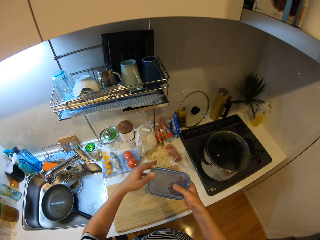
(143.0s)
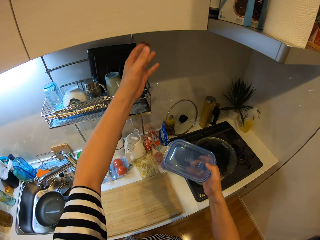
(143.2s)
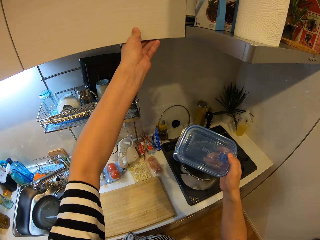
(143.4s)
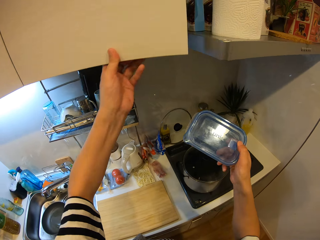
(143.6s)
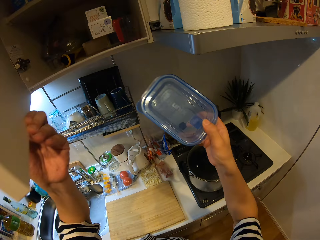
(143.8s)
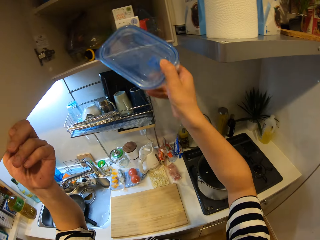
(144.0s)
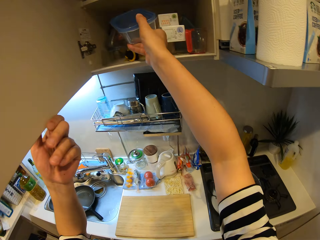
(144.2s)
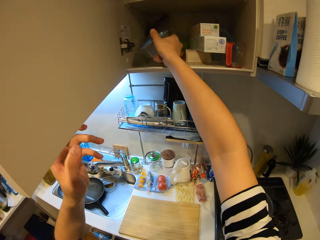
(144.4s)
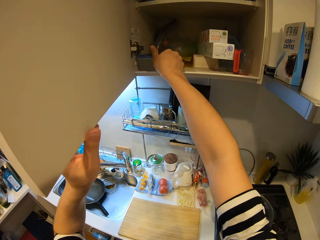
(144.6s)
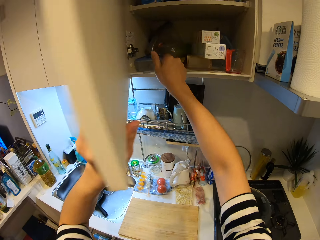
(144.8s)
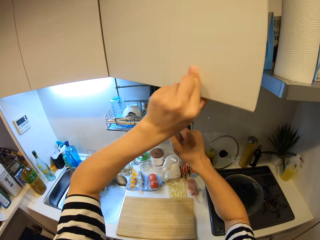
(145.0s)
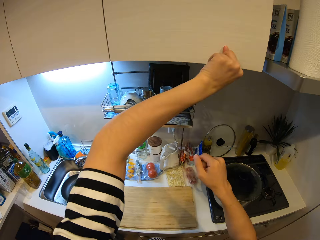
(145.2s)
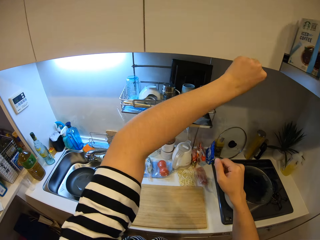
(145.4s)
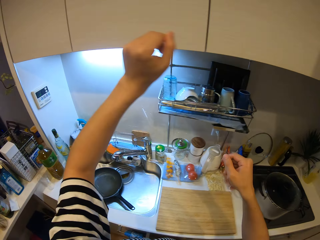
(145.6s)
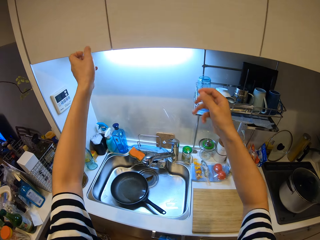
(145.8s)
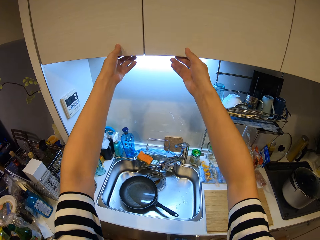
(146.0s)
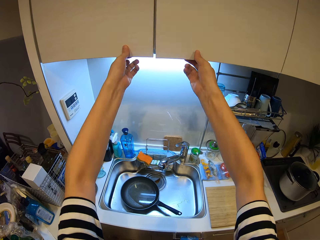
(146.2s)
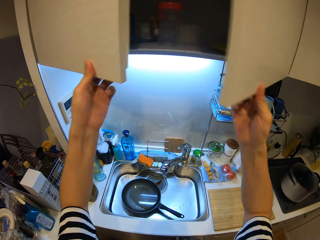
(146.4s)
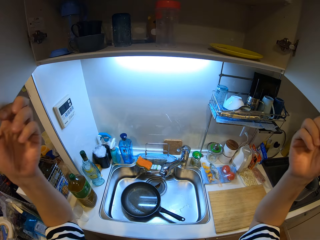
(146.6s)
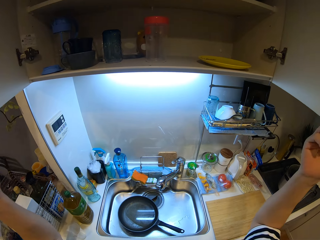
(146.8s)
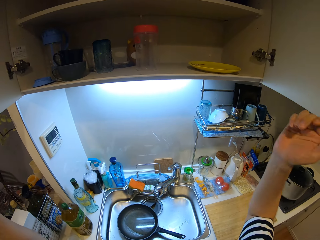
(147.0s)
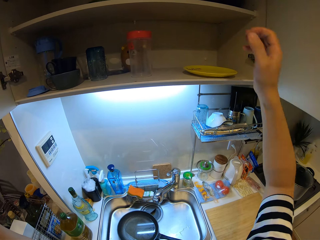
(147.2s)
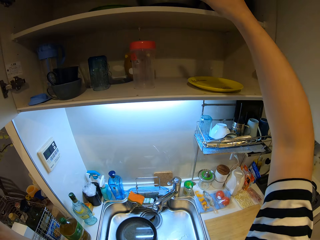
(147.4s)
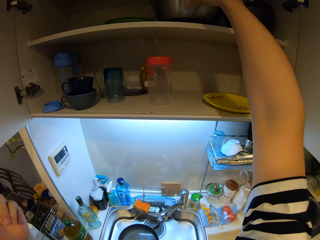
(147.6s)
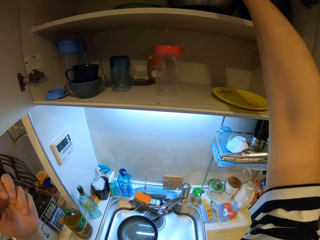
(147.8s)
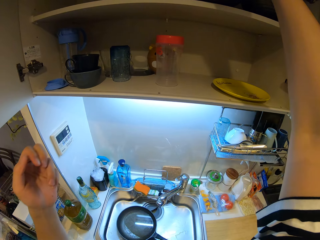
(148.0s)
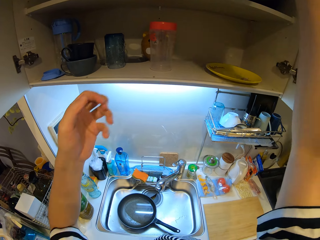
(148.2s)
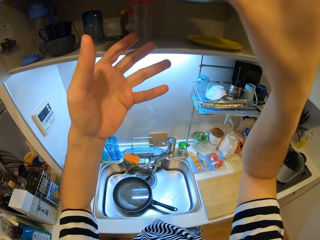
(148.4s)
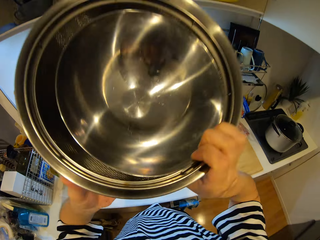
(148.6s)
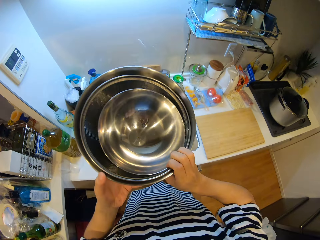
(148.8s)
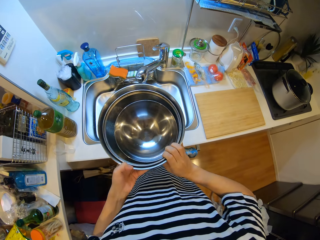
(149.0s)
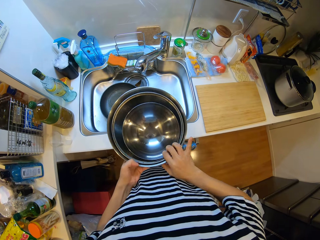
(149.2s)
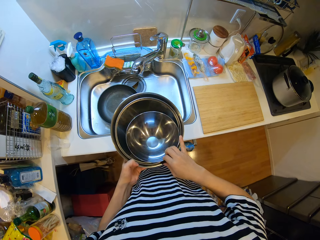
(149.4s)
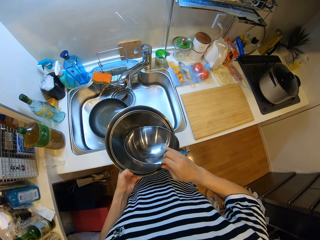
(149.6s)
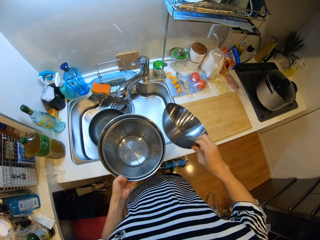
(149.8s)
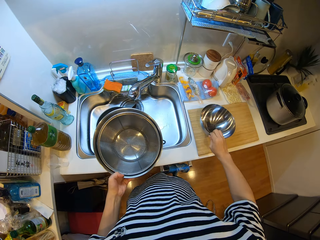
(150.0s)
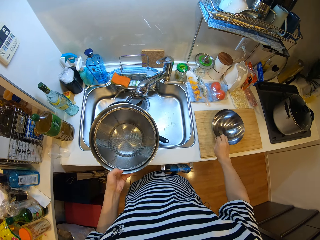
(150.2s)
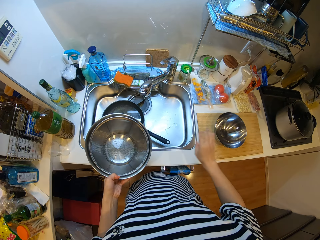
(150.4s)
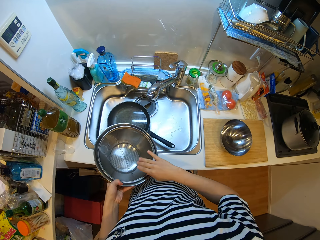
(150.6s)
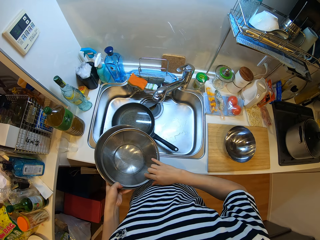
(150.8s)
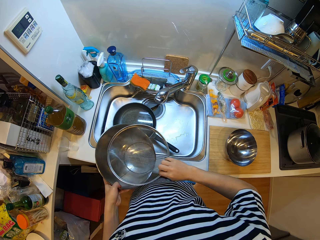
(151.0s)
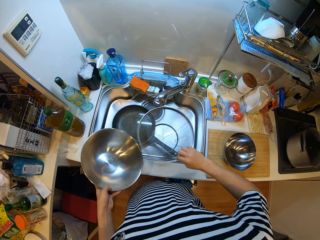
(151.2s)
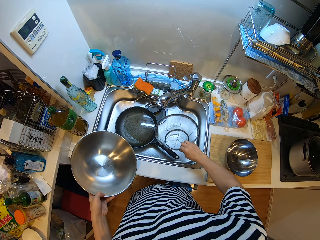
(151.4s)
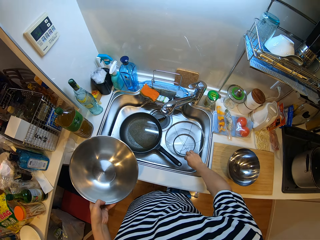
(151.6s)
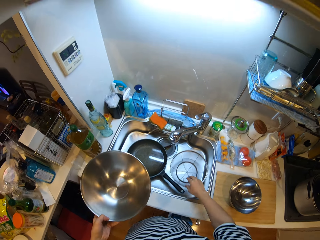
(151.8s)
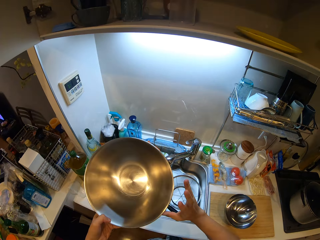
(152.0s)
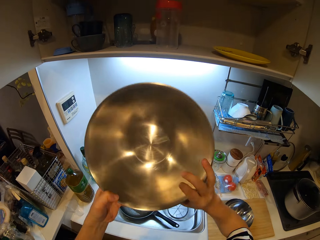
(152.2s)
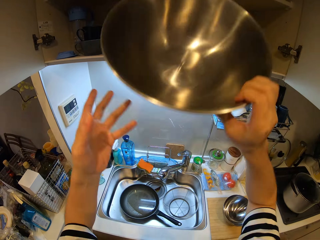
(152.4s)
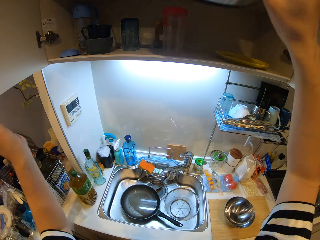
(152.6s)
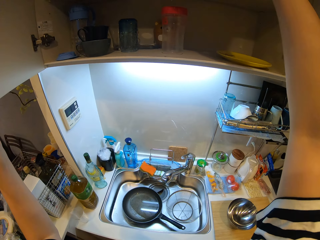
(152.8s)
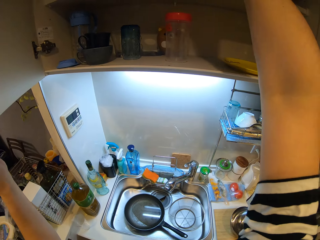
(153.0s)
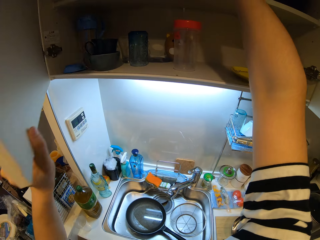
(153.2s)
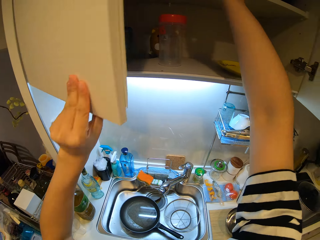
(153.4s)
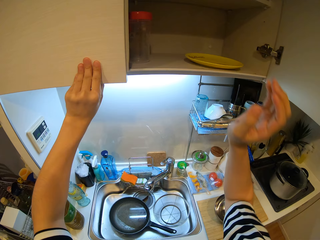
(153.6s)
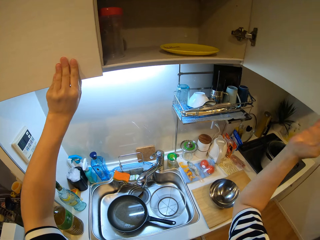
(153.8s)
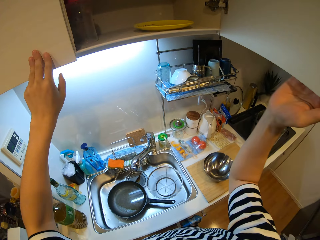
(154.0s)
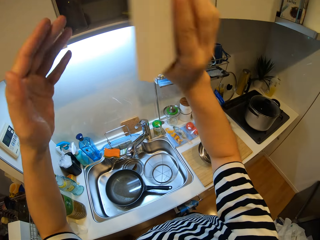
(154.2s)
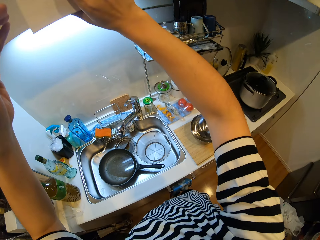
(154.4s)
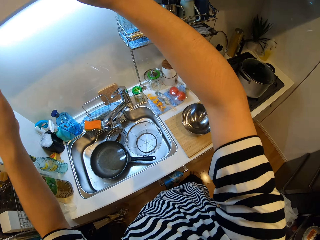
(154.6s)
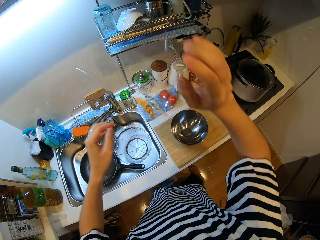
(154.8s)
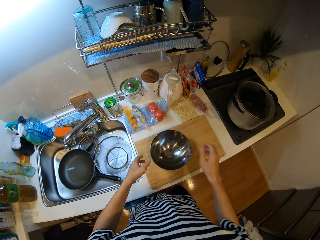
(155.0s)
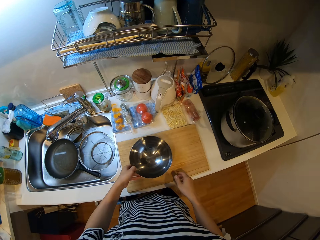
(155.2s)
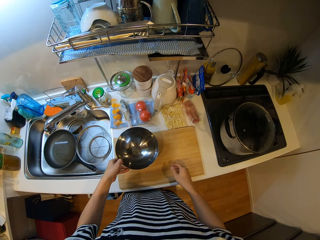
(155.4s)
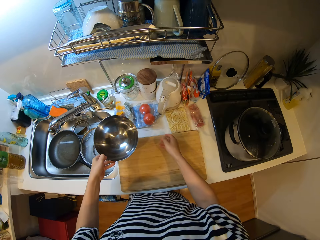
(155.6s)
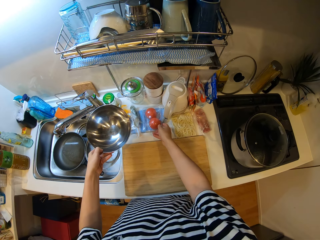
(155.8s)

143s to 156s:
The camera wearer opens the cupboard. They drop the container inside the cupboard. They close the cupboard. They open another cupboard. They bring out a bowl from the cupboard. They place the bowl on the chopping board. They drop a sieve inside the sink. They drop the other bowls back in the fridge. They close the cupboard. They remove the bowl from the chopping board.

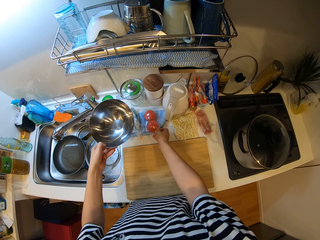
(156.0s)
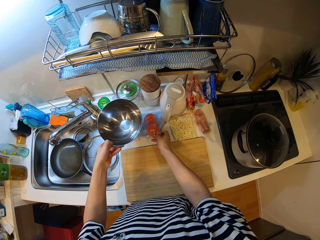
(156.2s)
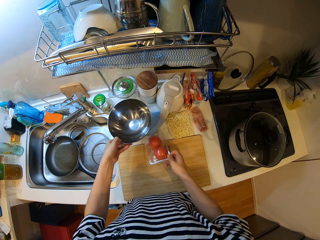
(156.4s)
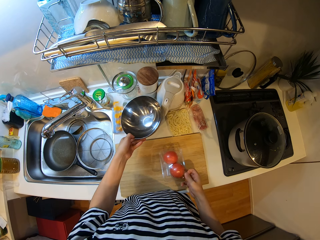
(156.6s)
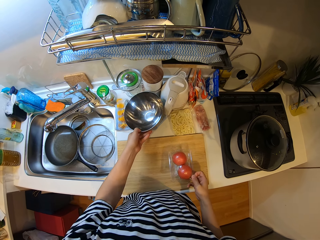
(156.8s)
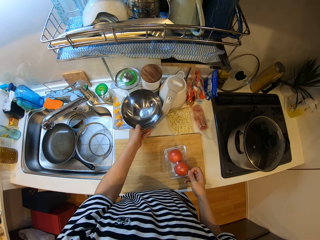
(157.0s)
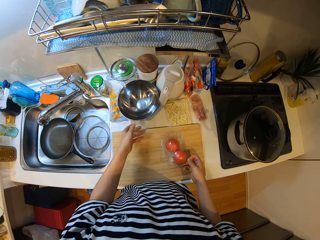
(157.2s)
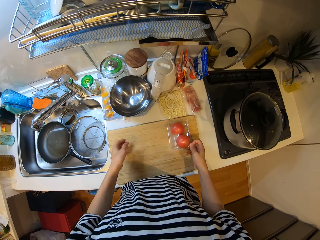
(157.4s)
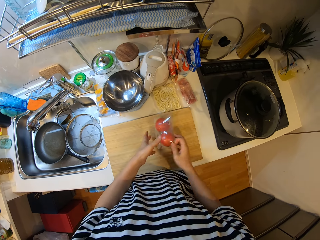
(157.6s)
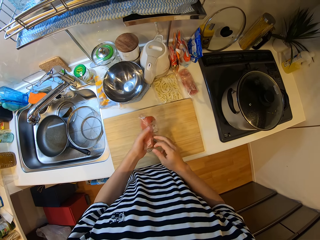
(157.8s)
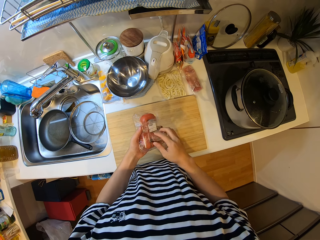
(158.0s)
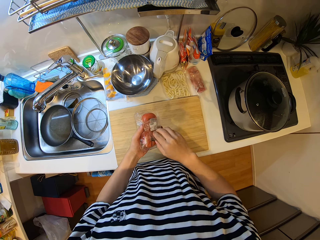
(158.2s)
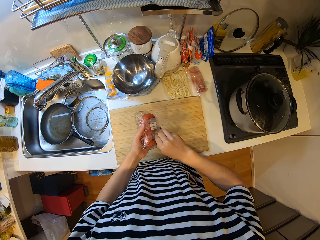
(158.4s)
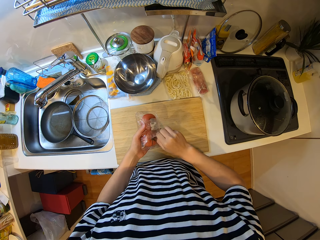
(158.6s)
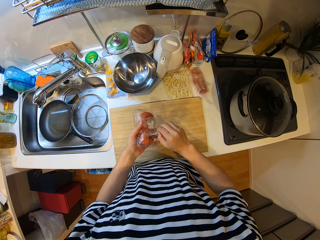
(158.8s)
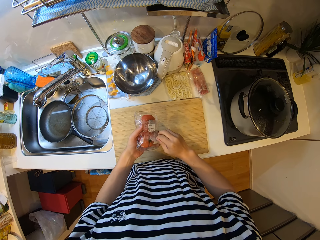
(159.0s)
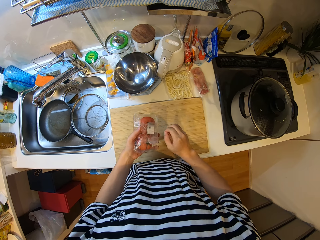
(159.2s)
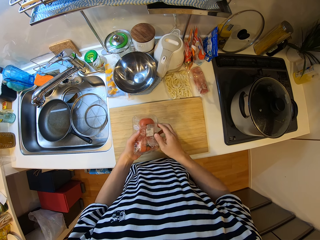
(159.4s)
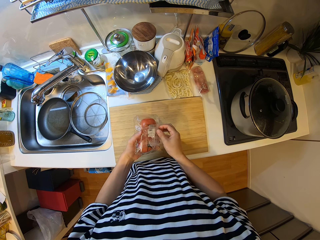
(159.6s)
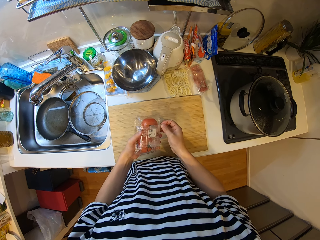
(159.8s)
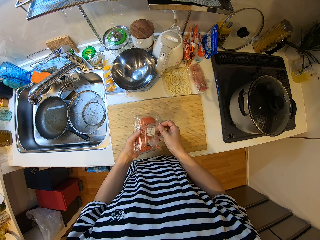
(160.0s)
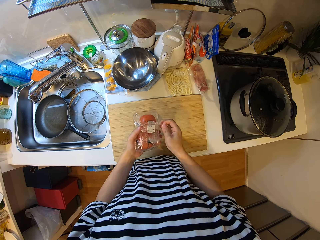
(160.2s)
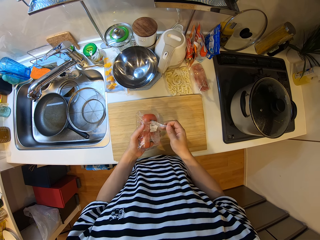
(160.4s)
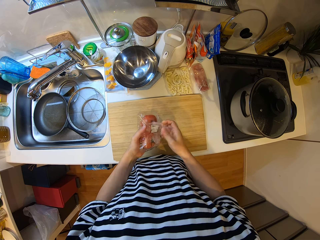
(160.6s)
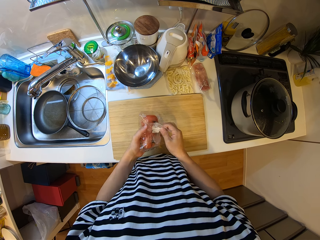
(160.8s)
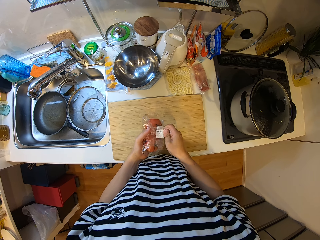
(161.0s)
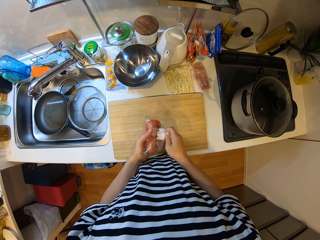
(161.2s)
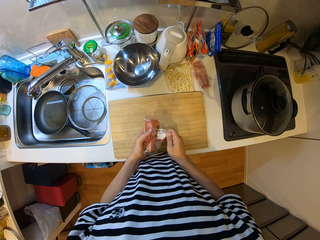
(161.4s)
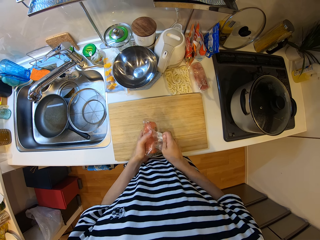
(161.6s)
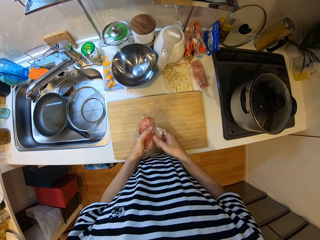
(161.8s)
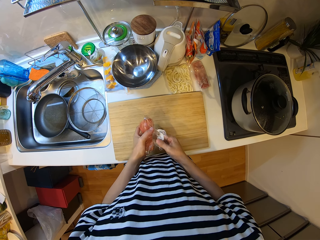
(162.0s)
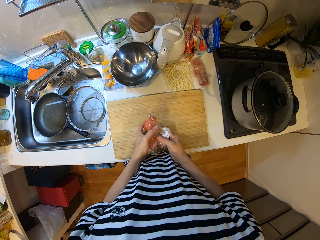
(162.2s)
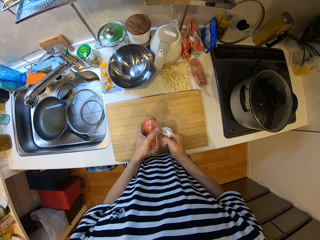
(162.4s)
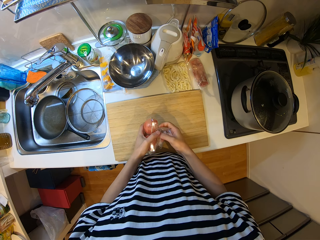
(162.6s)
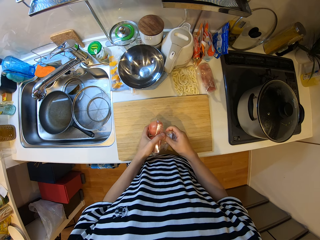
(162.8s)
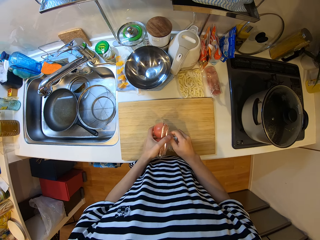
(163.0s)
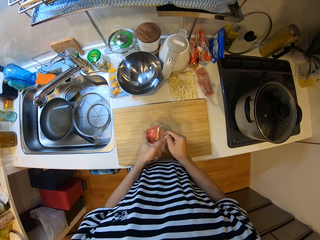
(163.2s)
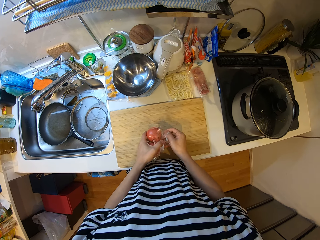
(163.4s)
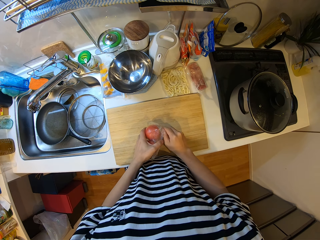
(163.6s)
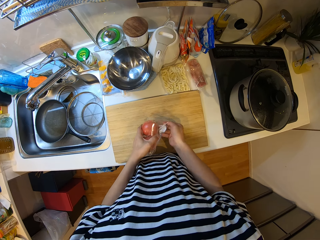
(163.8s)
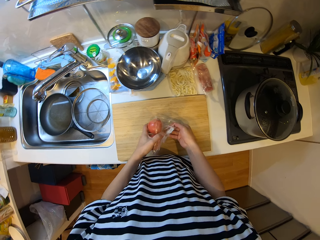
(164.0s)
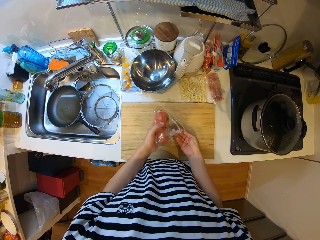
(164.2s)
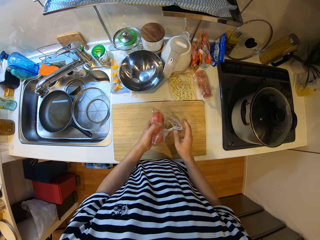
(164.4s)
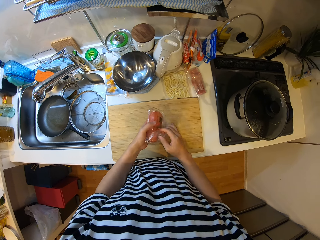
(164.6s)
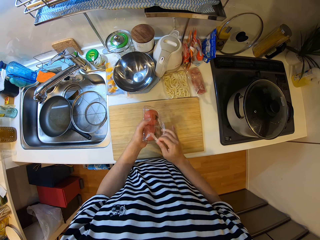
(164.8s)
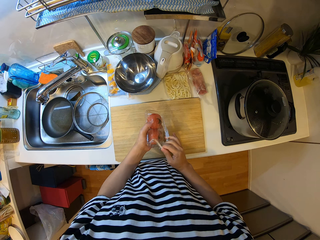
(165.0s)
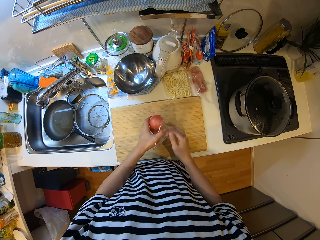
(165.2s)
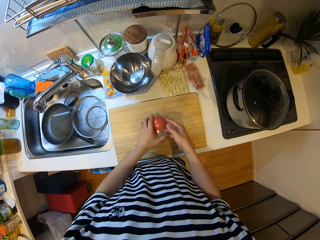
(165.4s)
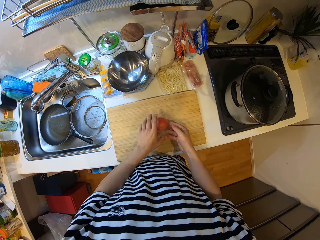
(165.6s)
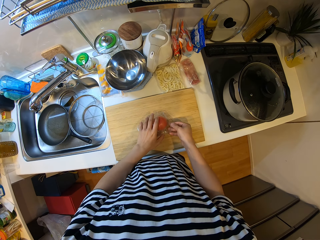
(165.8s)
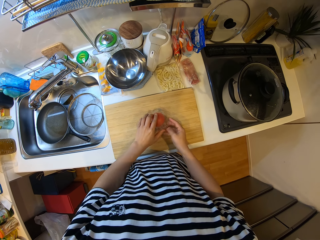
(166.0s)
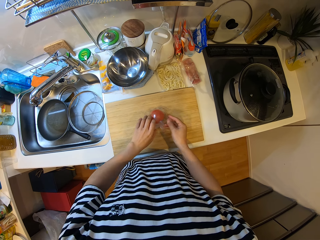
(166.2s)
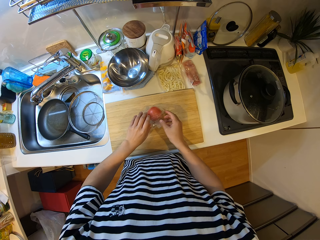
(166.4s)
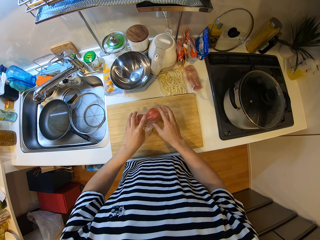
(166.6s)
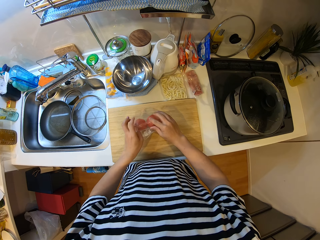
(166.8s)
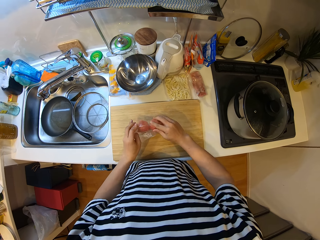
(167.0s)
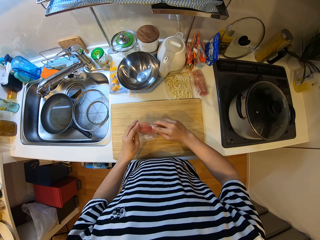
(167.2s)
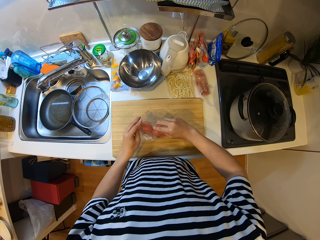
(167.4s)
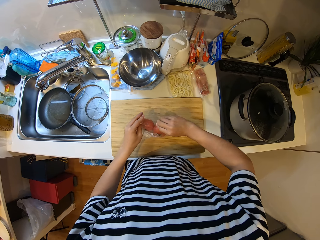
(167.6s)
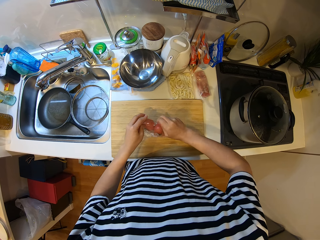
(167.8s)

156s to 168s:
The camera wearer moves the bowl to the countertop. They pick the tomatoes from the counter. They move a pack to the cutting board. They open the pack. They peel the paper from the tin.
